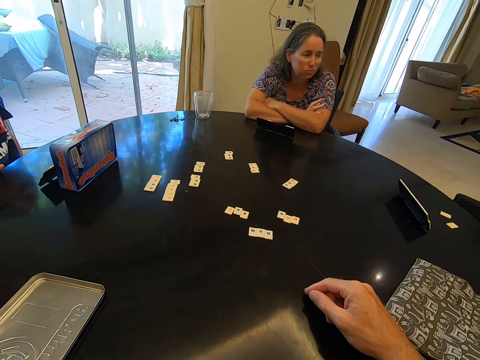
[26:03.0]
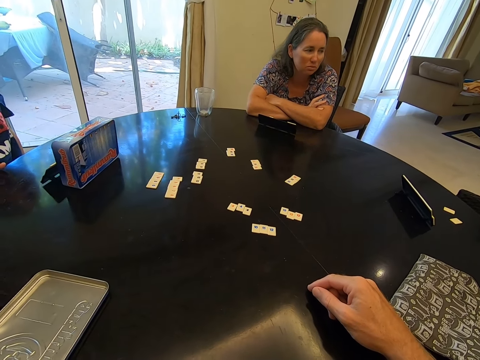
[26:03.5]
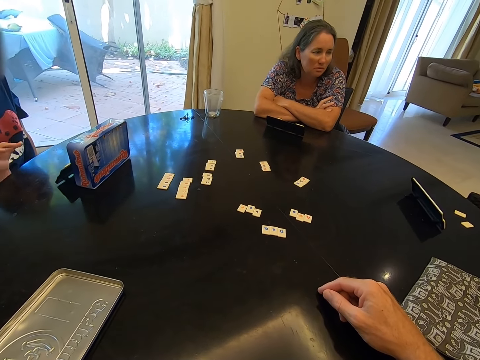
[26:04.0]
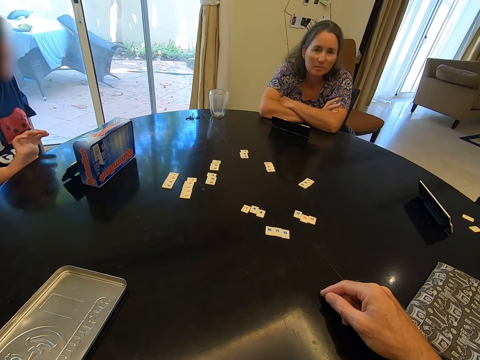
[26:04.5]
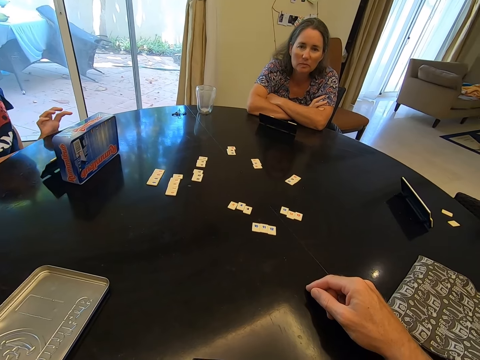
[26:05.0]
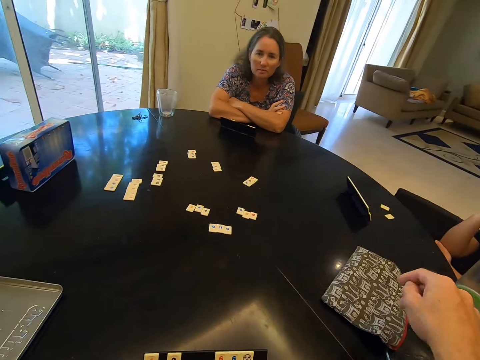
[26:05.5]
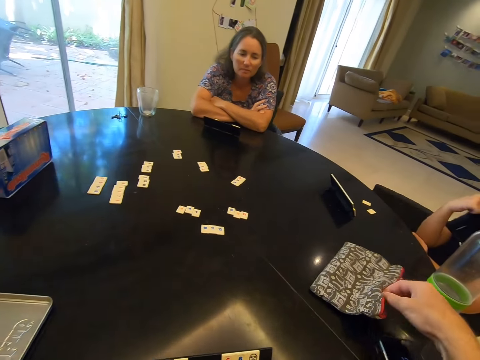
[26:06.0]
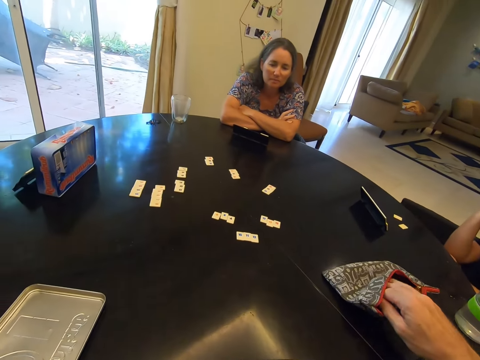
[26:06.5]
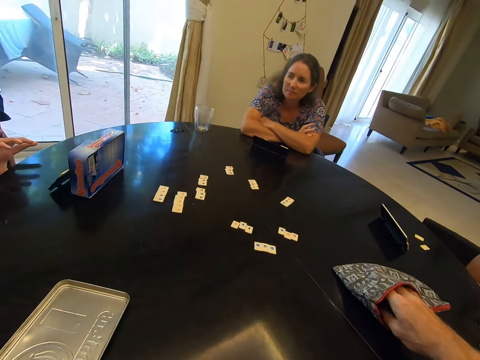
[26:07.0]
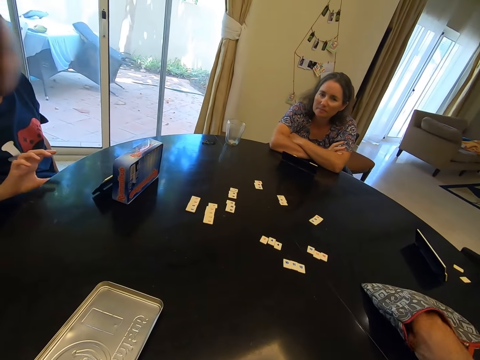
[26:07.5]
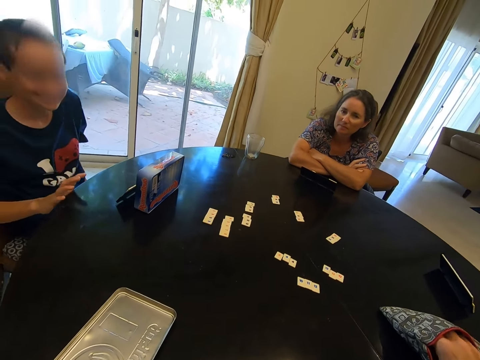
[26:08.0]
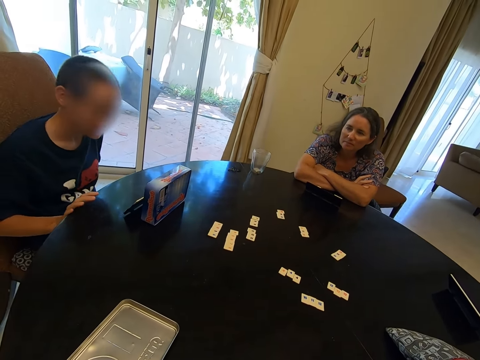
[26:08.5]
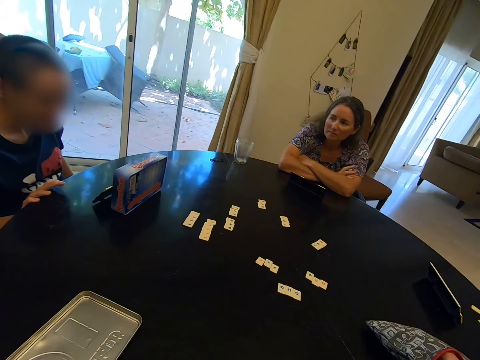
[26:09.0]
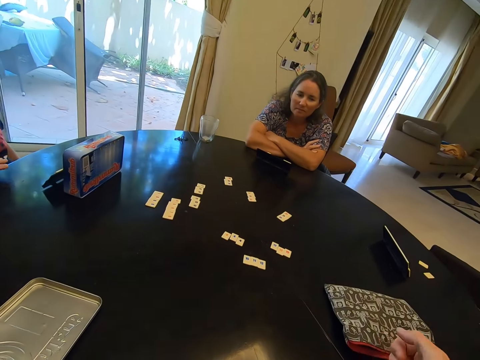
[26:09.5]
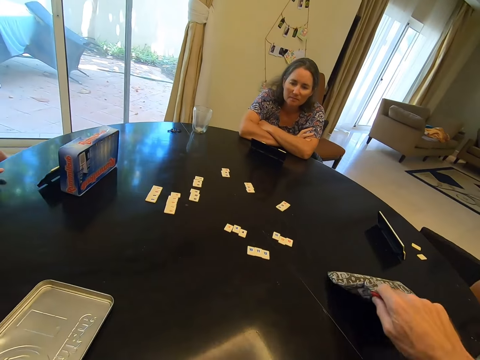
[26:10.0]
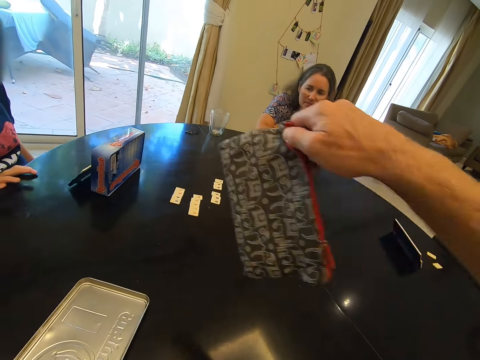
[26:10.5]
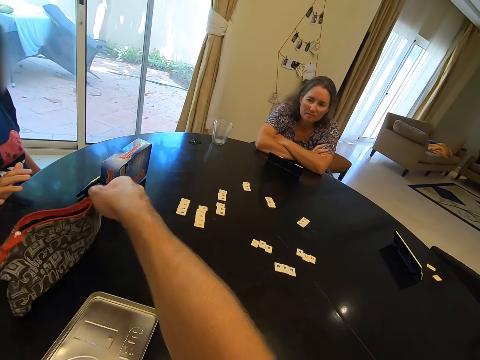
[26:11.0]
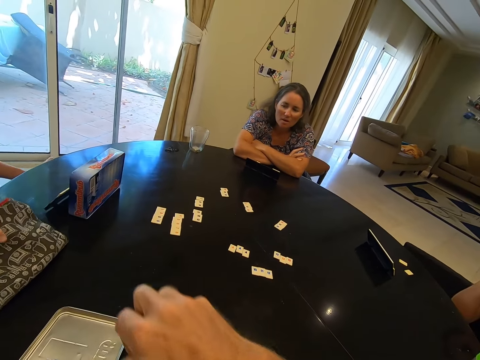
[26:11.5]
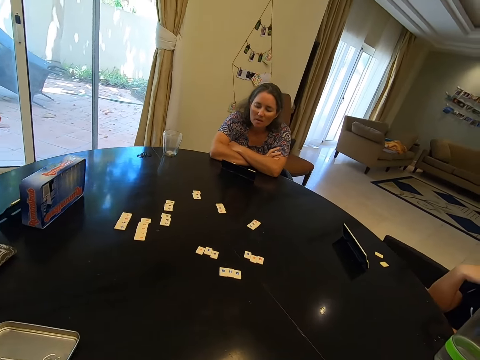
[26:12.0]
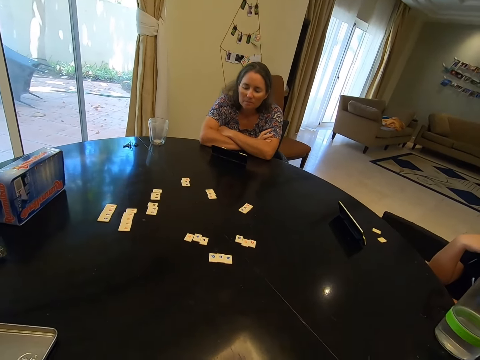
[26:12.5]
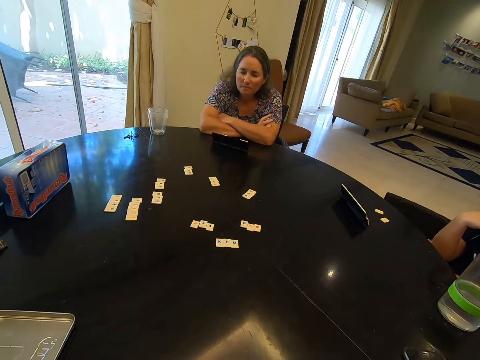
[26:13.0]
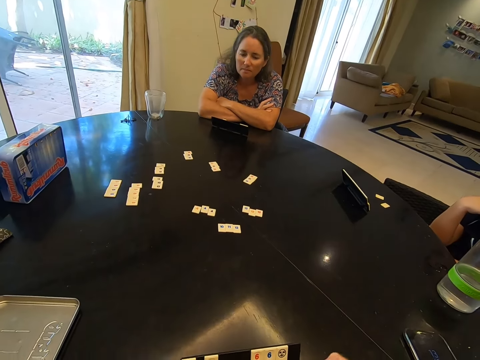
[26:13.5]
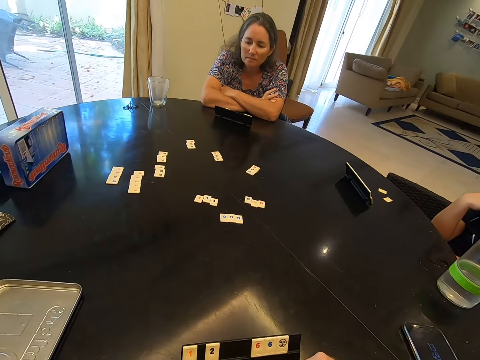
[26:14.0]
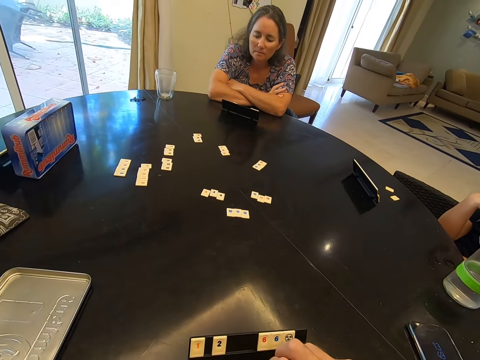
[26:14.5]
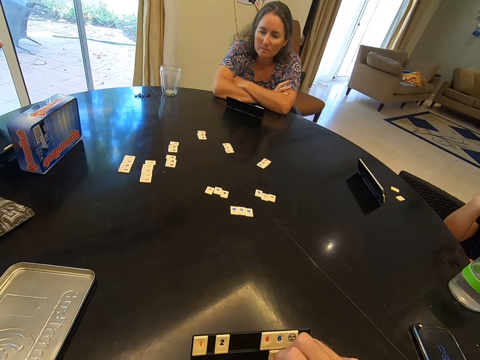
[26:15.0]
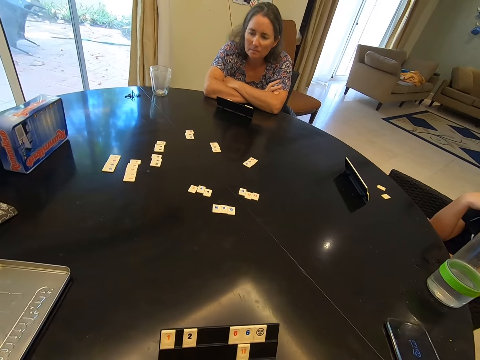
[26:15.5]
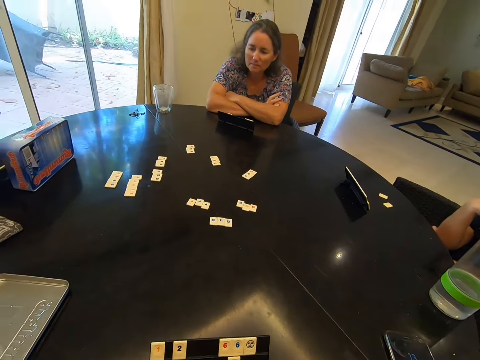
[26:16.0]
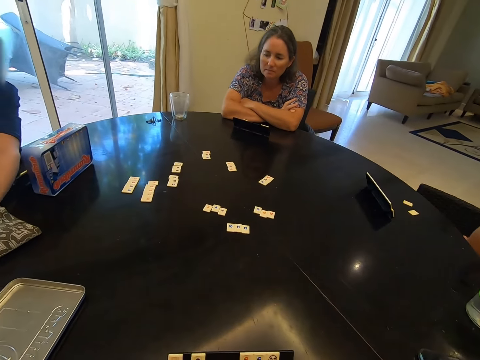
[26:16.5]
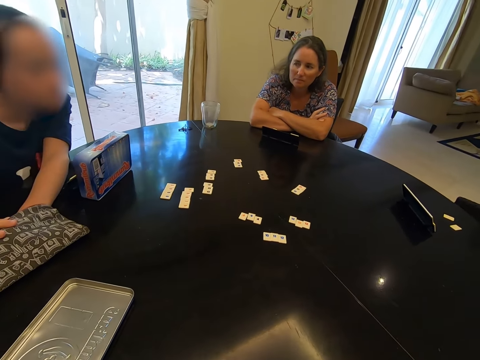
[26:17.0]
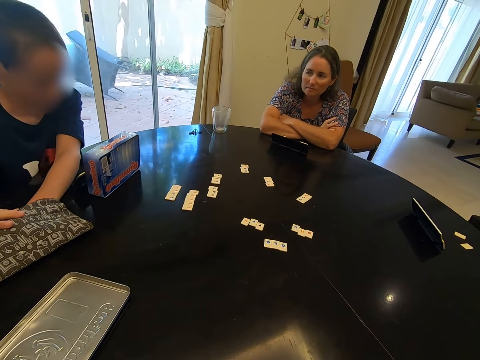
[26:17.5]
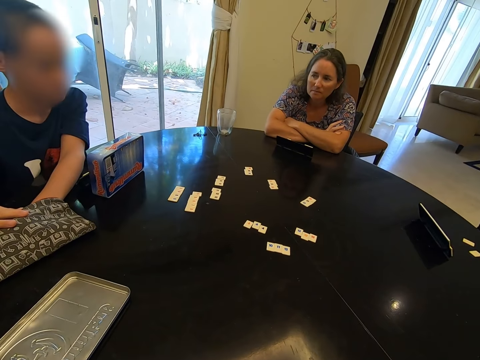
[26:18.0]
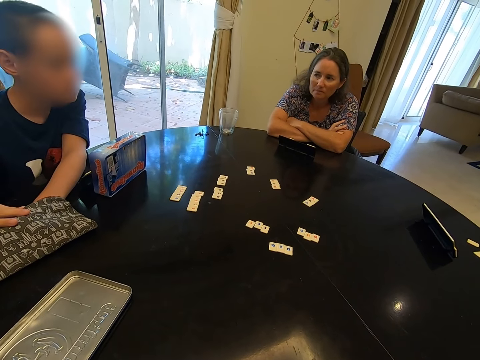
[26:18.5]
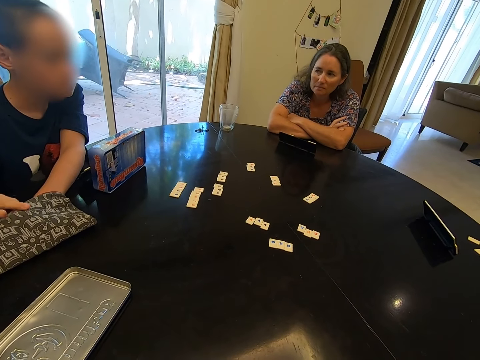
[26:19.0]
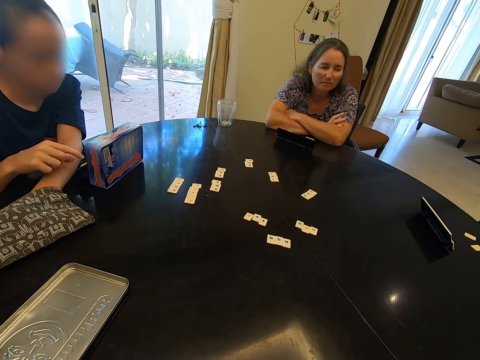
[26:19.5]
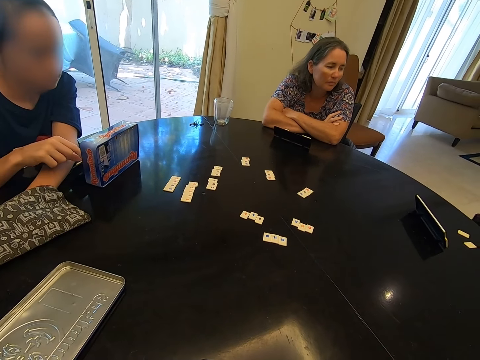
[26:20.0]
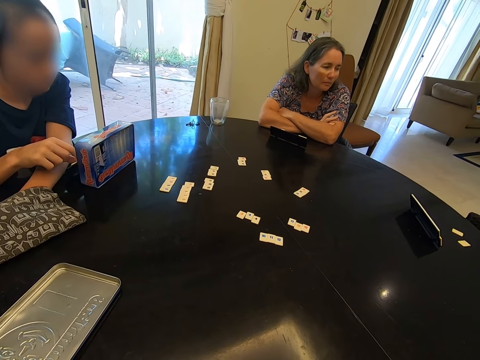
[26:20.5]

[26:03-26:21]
The camera wearer holds the bag. A boy talks to the camera wearer. The camera wearer talks to the boy. They pick up the bag and place the bag on the table. They place the game chip on the rack. They look around.

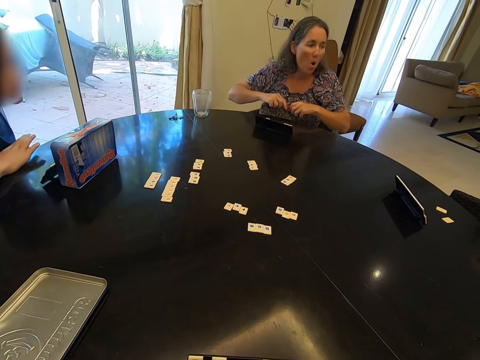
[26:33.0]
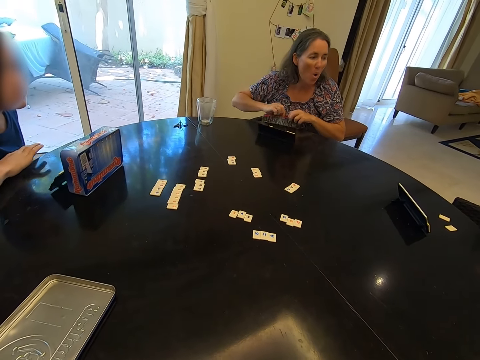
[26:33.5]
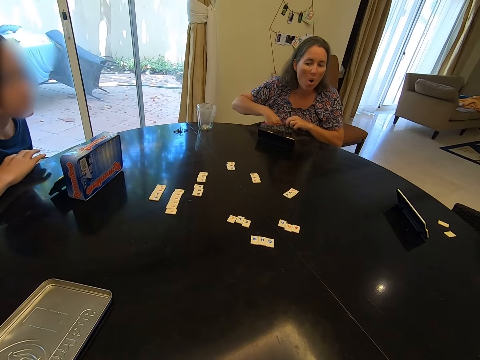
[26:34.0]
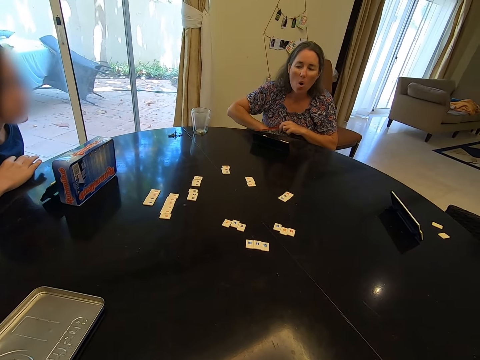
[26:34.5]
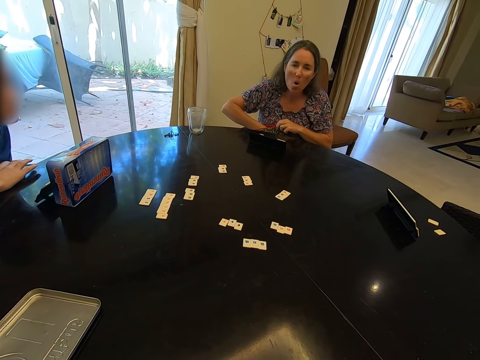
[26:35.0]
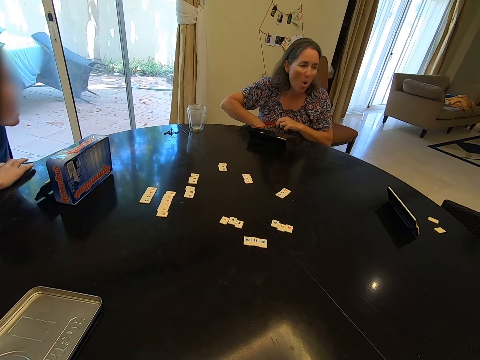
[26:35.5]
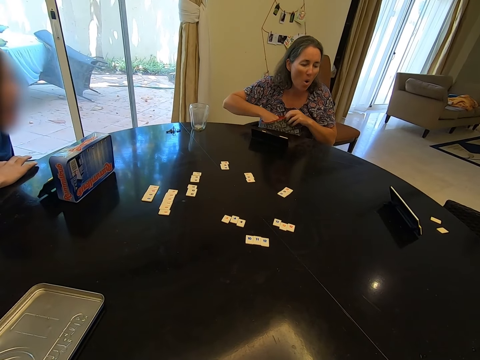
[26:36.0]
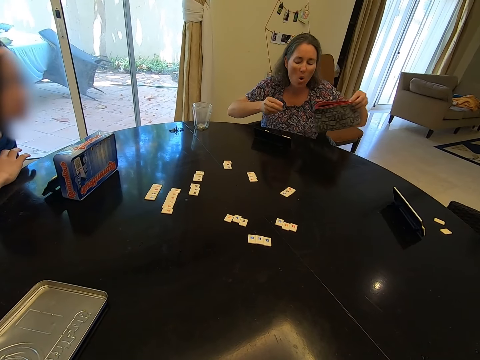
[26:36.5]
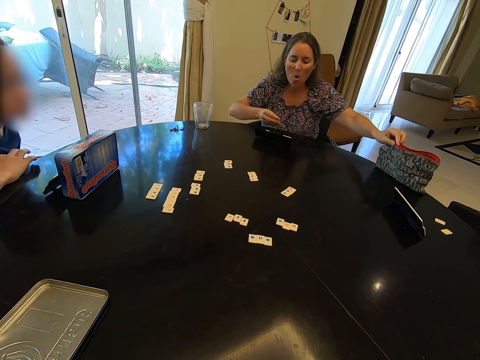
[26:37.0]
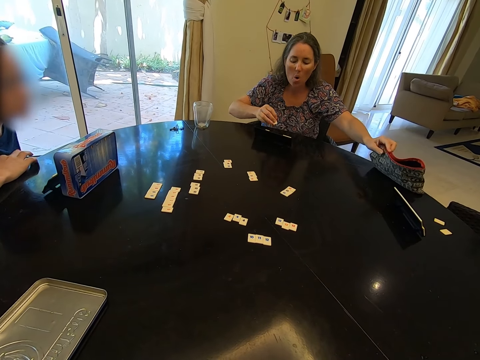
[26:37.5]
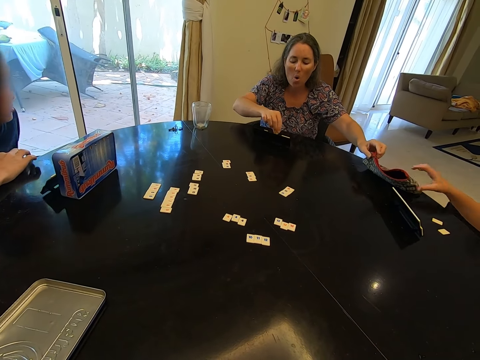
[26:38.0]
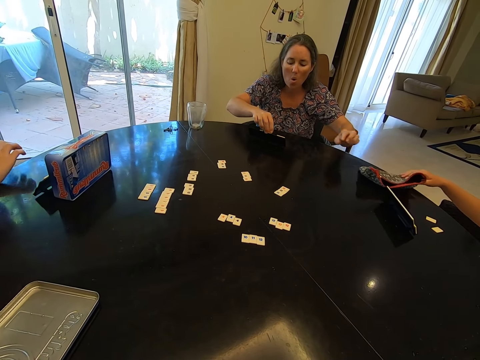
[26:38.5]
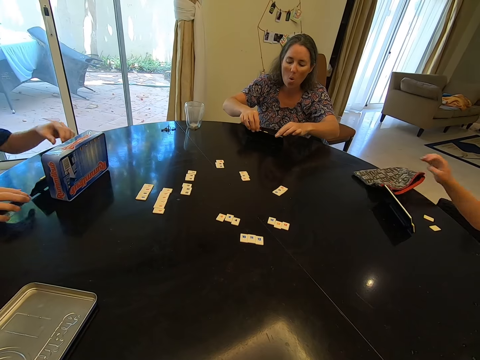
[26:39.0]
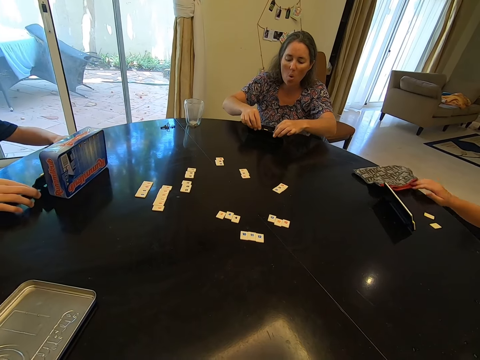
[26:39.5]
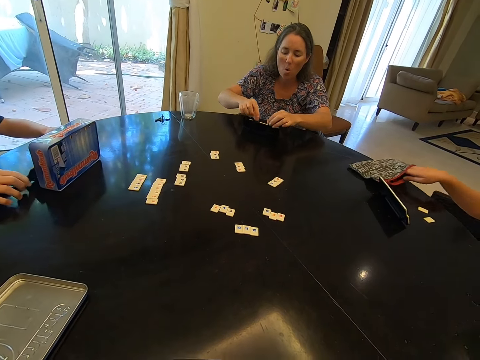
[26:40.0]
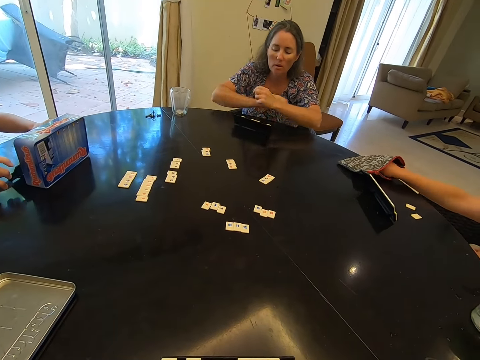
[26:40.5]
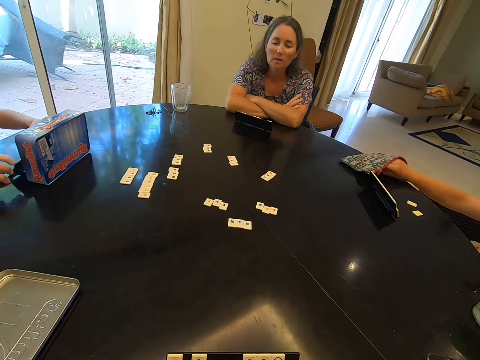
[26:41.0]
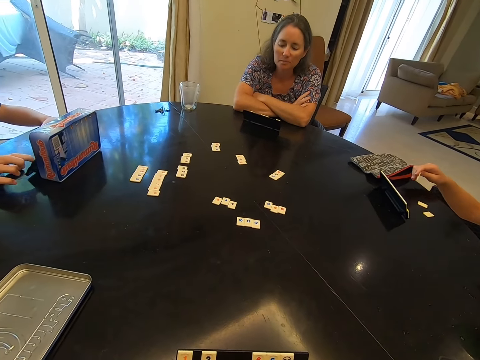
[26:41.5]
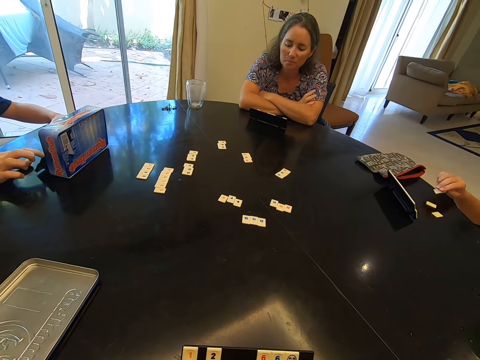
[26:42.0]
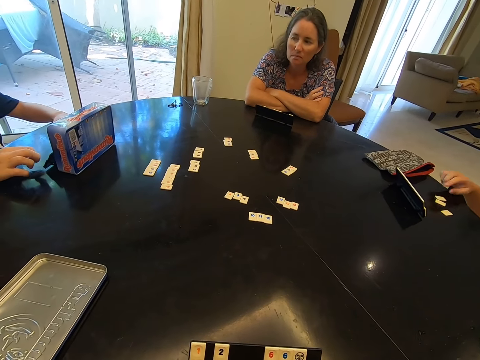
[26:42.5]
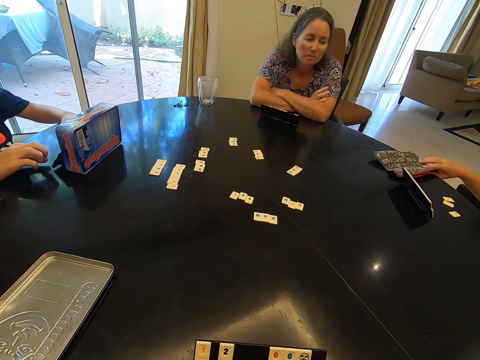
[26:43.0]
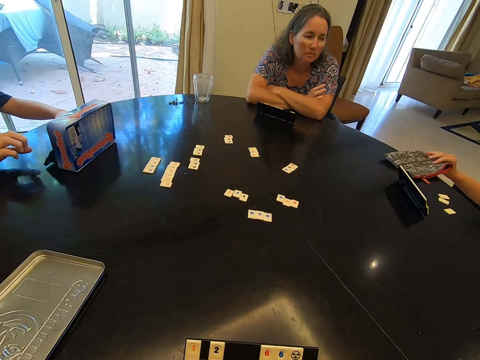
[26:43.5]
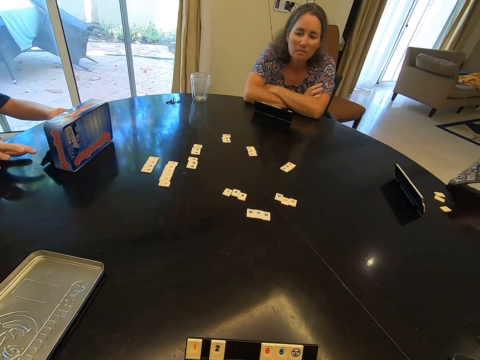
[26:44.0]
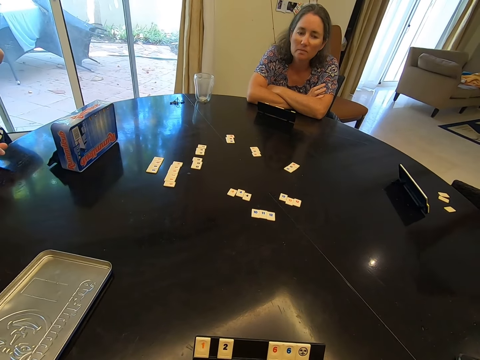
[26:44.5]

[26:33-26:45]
A boy talks to the camera wearer. The camera wearer talks in the room.
